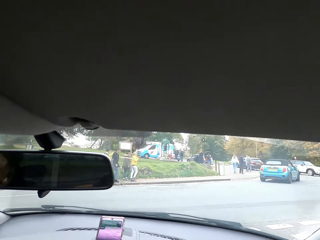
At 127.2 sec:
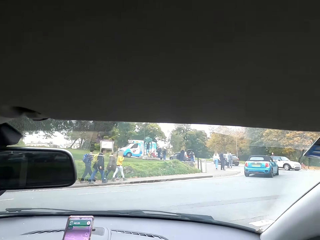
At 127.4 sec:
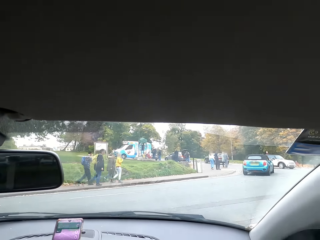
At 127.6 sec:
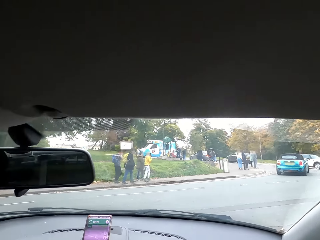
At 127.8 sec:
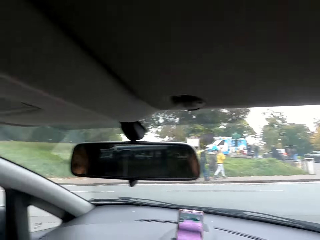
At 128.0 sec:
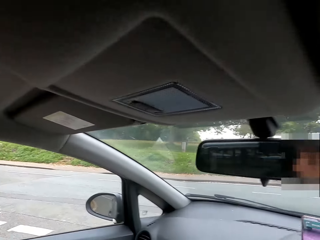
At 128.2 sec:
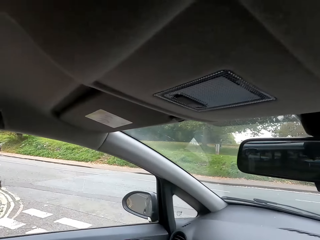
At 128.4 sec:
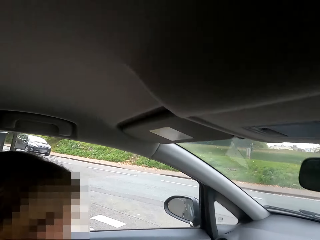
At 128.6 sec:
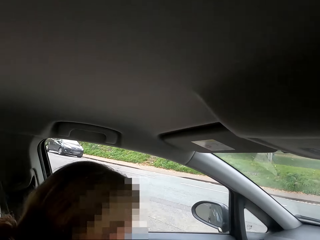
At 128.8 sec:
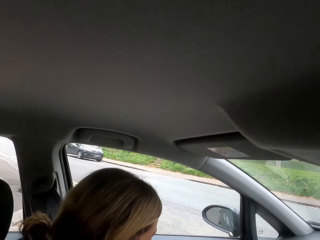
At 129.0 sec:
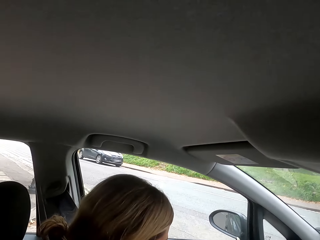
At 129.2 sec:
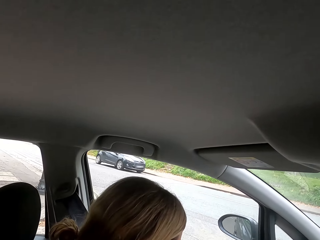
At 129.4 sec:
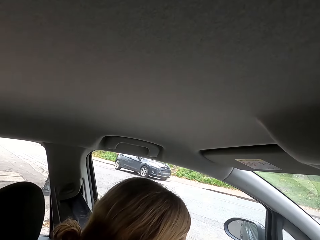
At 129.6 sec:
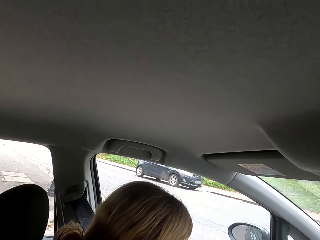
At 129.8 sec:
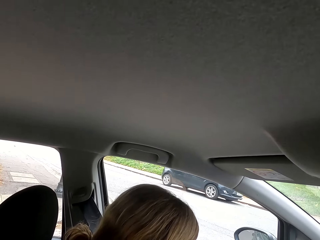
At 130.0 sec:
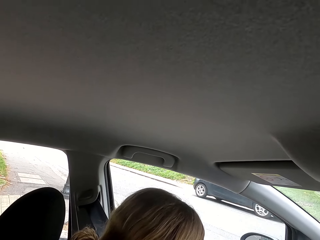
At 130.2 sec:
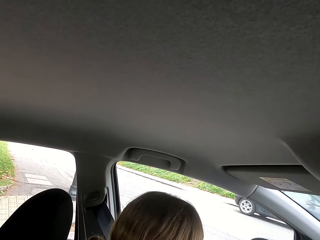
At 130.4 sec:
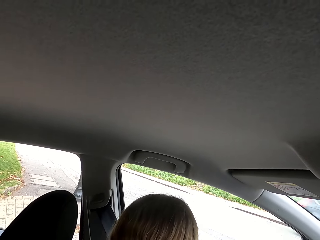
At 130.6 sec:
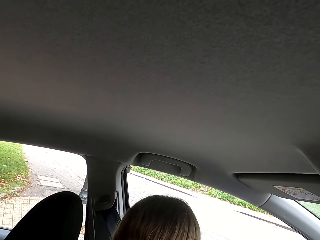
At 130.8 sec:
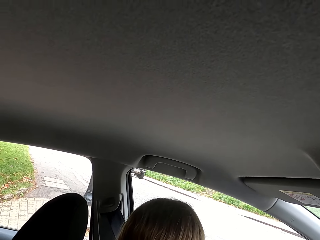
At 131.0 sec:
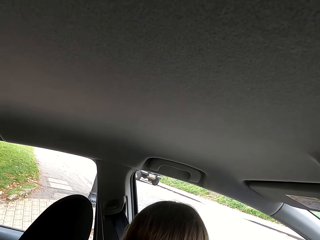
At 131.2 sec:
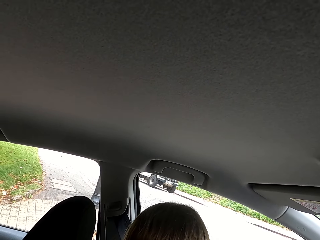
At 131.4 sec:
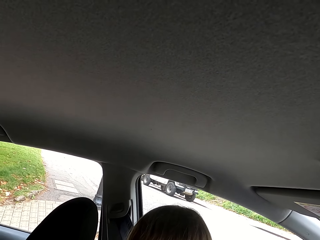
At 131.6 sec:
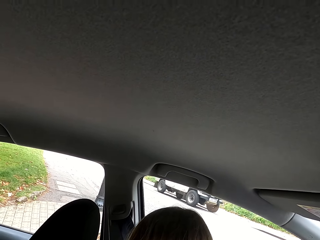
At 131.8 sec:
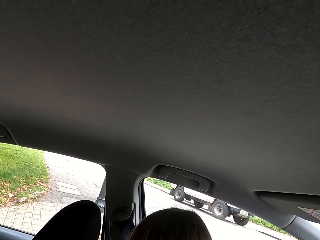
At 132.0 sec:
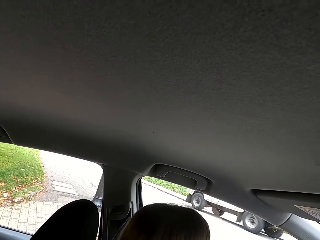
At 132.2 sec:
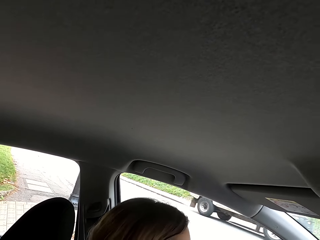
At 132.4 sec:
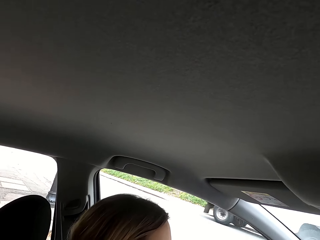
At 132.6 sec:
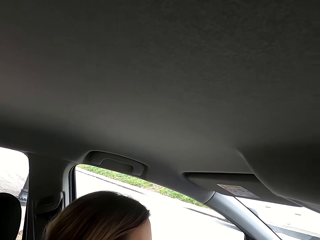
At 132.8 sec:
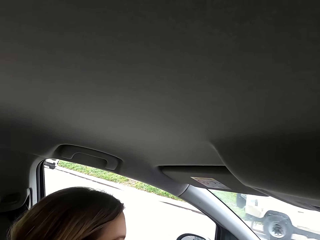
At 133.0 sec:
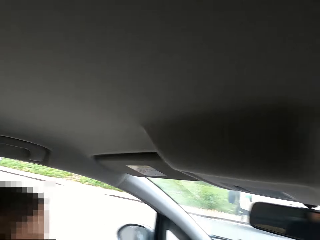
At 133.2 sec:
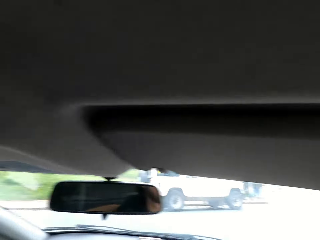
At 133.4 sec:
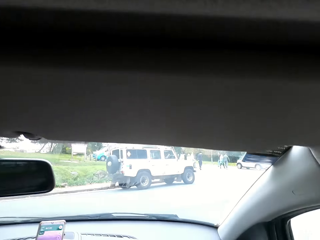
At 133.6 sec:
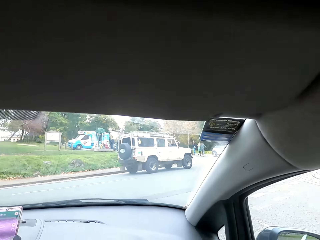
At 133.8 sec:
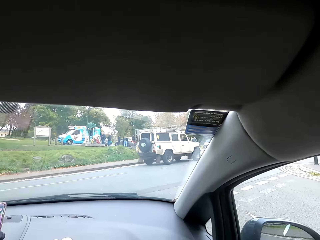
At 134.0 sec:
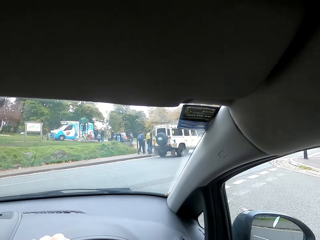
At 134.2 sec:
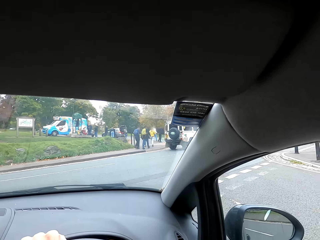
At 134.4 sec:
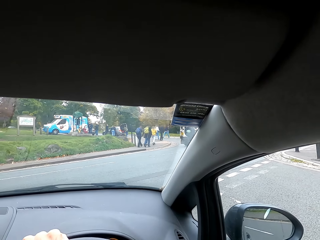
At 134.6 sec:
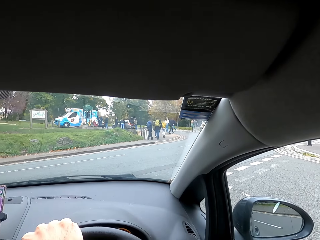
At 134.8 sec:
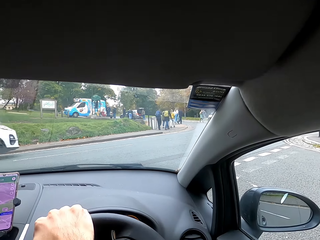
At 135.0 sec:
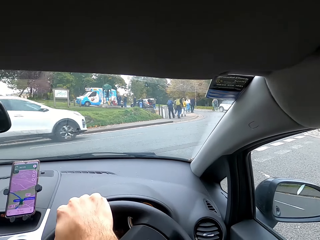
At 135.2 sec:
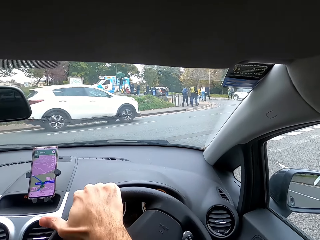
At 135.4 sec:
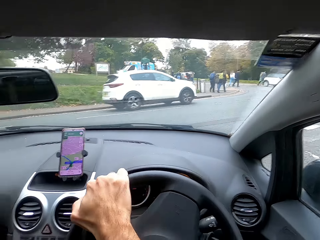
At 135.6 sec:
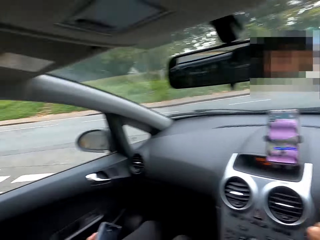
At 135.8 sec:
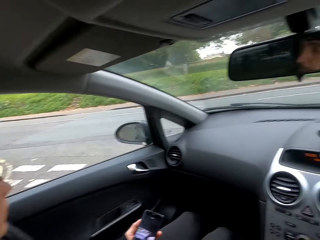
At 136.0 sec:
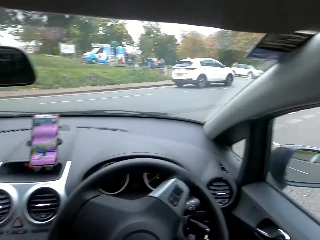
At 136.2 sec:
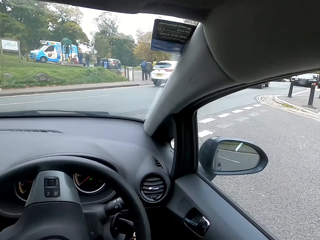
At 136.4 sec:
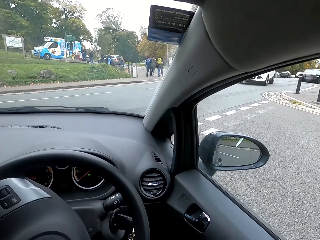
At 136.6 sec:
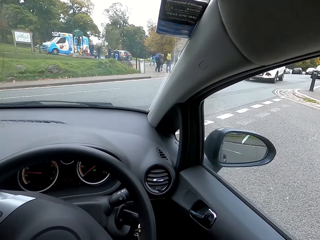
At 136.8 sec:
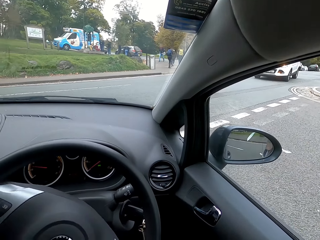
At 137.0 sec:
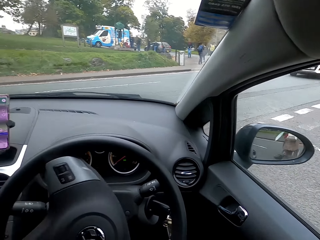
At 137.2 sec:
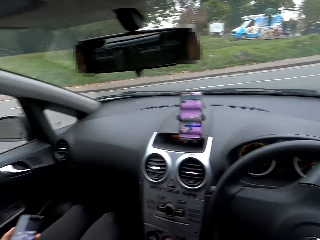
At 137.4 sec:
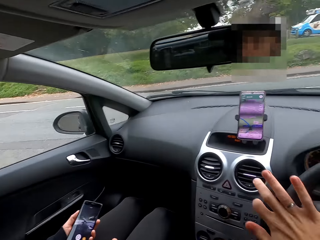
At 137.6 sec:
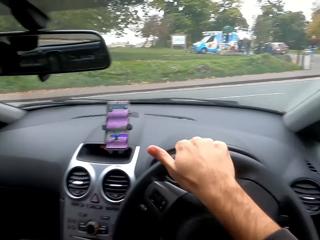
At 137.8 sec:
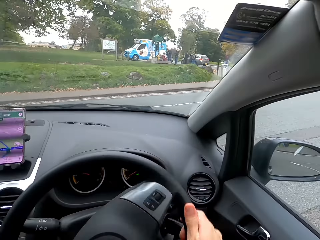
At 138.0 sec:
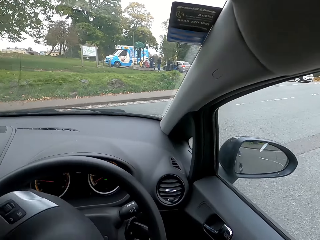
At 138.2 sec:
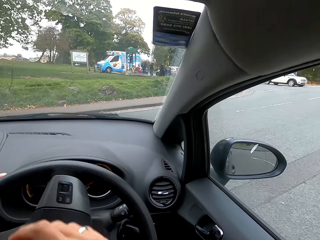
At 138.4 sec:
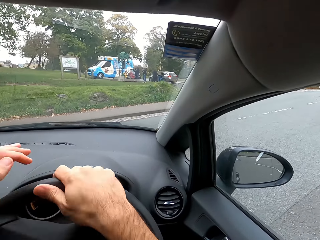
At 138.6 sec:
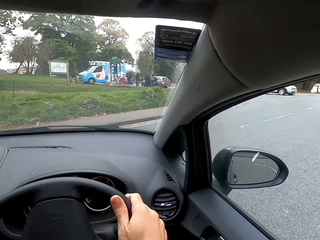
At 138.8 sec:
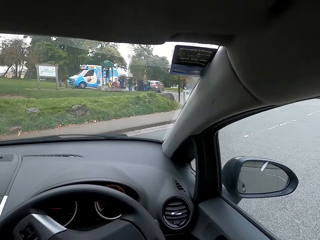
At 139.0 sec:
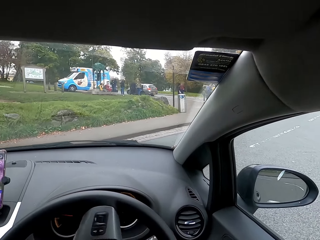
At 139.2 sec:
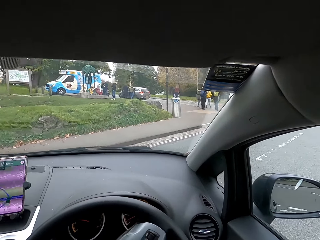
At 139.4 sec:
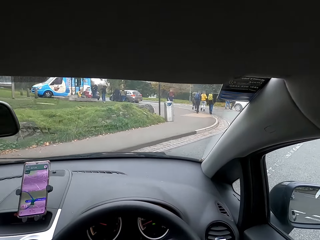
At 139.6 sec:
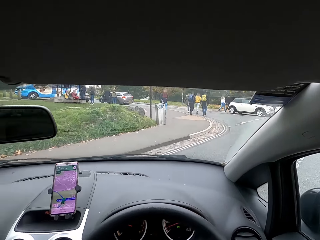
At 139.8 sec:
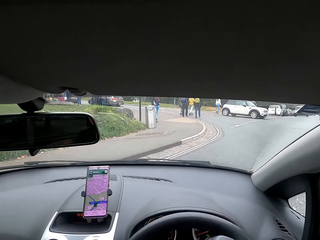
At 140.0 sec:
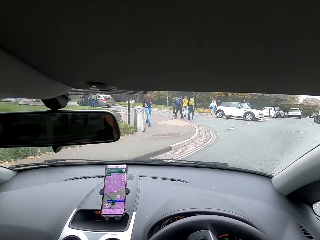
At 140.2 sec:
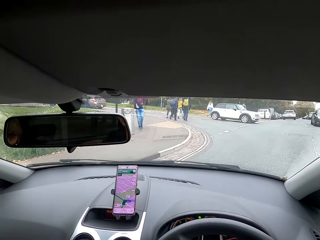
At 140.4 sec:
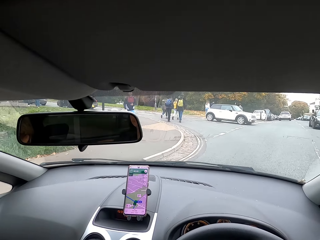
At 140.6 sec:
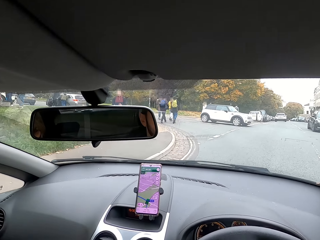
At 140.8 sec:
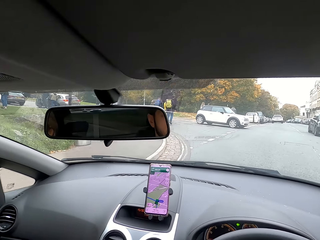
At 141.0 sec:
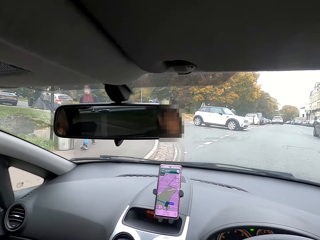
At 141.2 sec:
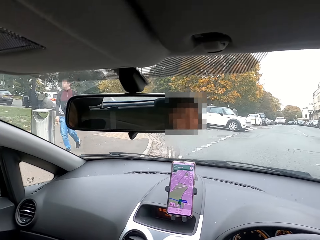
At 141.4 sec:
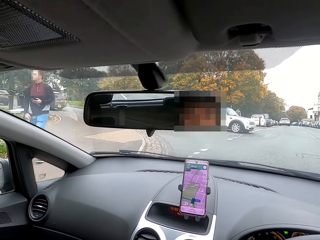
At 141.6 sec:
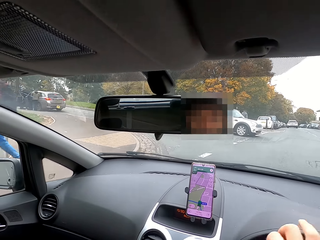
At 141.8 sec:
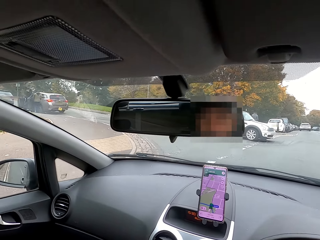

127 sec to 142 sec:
The camera wearer looks around. He stops a car at a junction. A person looks around. The camera wearer places his right hand on the steering wheel. He moves the steering wheel. He places his hands on the steering wheel and drives the car on the road.

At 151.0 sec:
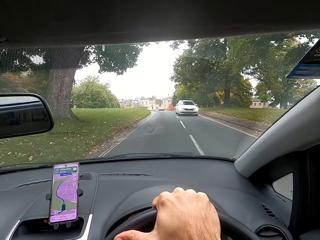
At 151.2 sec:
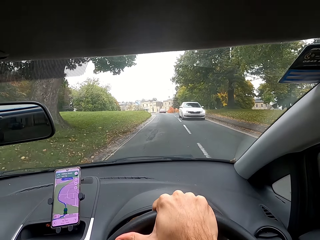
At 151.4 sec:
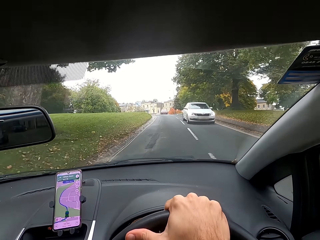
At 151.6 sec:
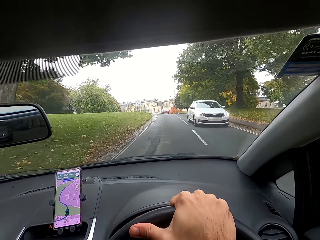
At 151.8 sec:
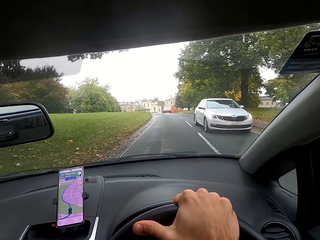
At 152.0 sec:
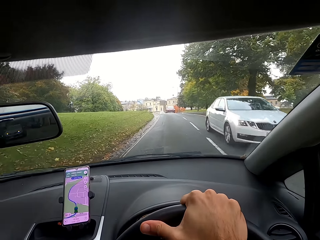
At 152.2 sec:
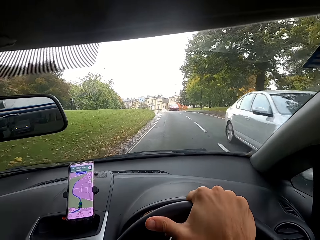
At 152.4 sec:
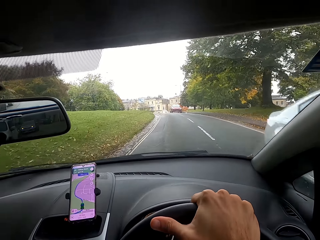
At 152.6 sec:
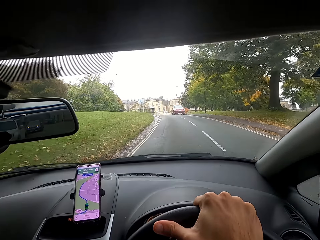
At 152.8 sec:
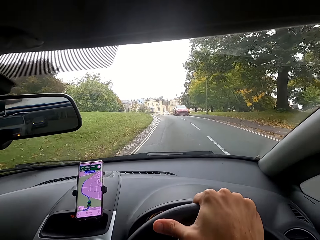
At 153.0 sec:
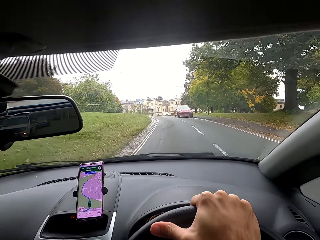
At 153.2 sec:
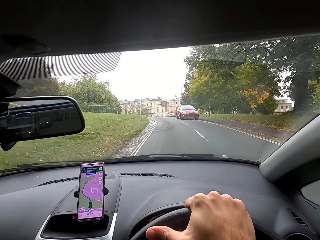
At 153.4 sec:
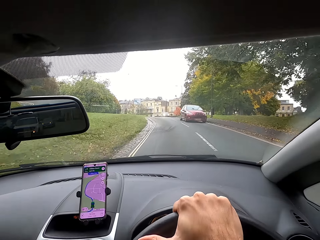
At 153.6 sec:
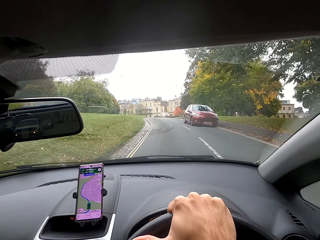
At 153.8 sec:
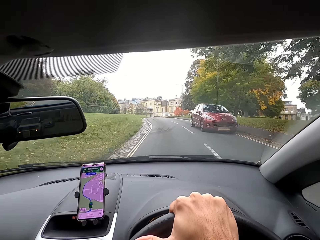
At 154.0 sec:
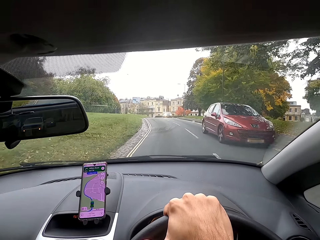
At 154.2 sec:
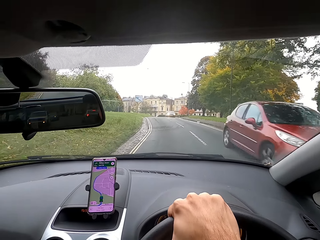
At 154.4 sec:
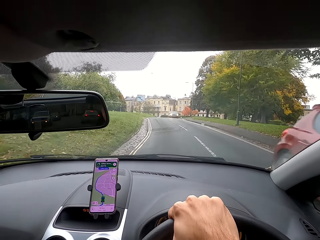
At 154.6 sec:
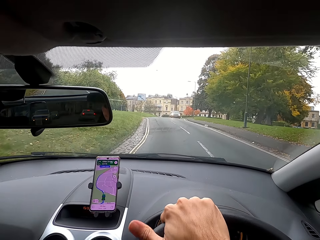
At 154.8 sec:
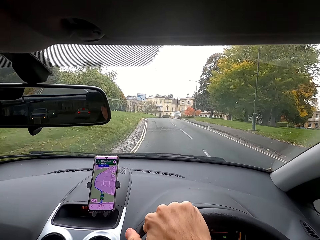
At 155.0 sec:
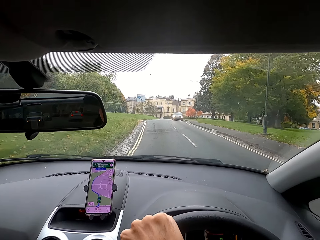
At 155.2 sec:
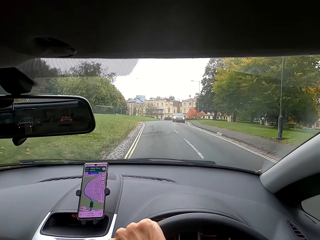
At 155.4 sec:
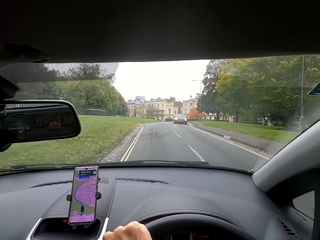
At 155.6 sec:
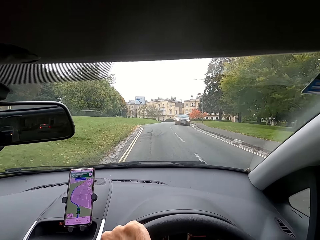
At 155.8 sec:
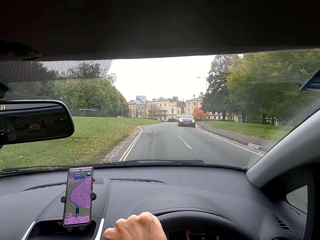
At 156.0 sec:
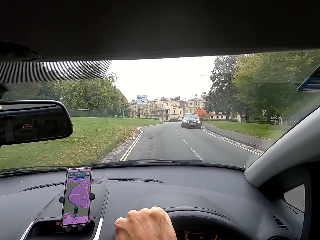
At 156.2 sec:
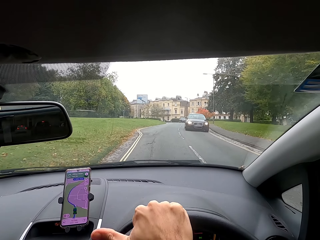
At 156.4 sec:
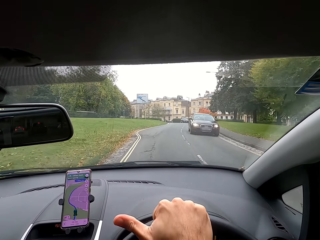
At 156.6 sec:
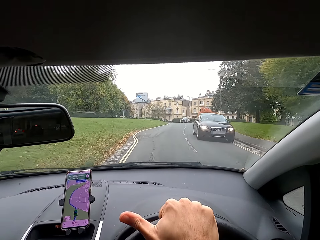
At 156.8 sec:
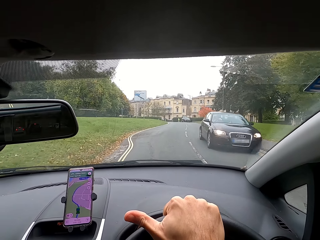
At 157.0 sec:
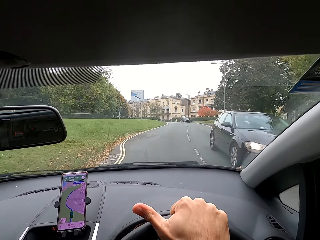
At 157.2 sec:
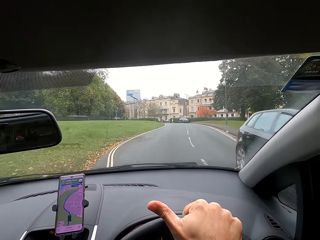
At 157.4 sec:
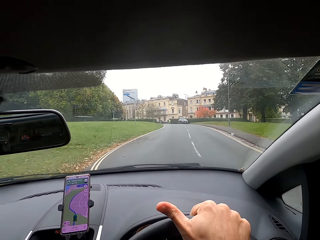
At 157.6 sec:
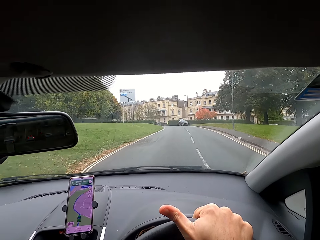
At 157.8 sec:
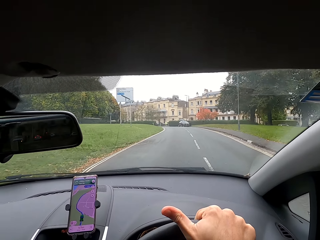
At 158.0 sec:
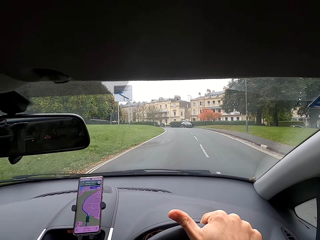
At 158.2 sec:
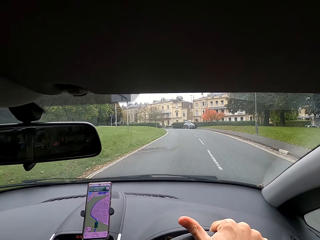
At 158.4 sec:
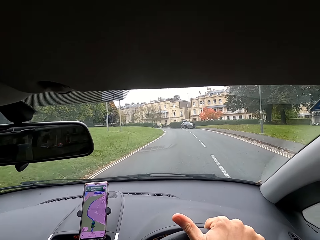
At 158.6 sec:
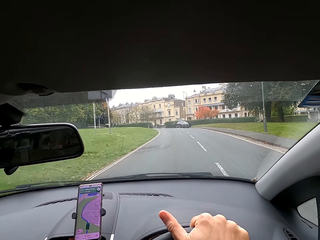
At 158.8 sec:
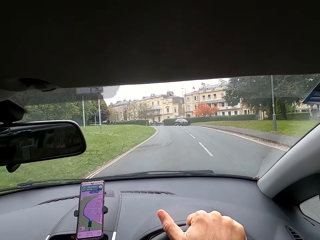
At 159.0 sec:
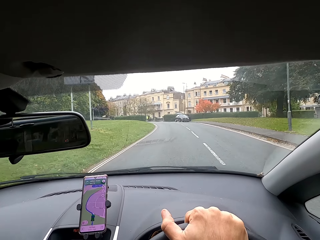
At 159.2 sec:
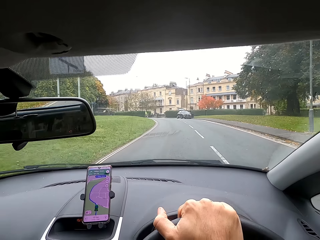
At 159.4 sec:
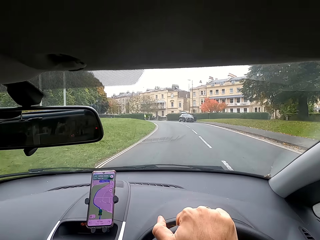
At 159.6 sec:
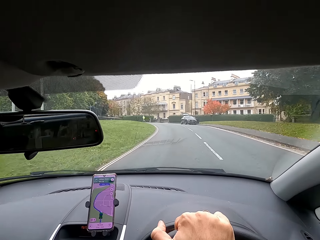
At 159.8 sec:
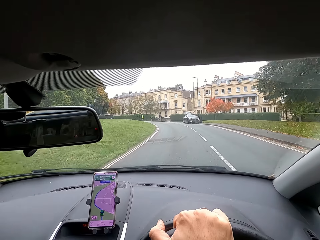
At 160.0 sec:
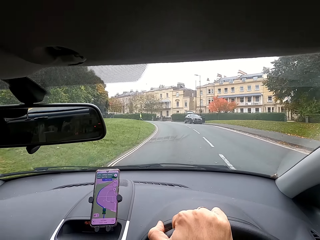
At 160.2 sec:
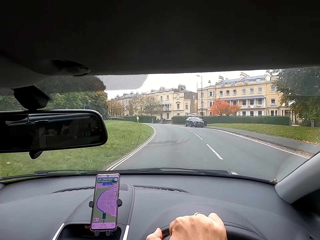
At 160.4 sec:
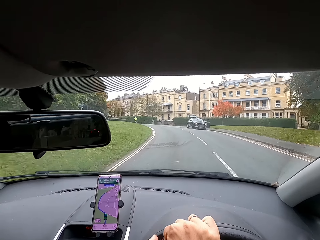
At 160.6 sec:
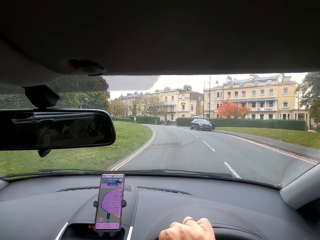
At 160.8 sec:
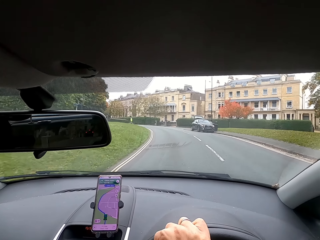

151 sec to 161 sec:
The camera wearer moves the steering wheel. He controls the steering wheel with his right hand. He moves the steering wheel. He moves the steering wheel again.
